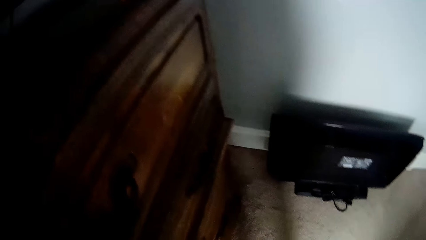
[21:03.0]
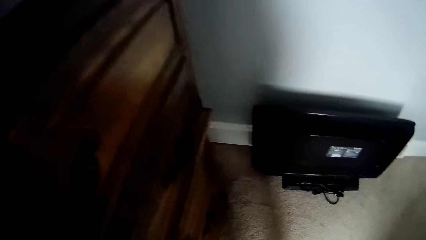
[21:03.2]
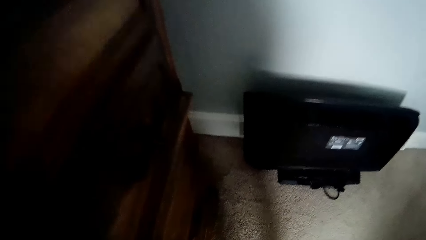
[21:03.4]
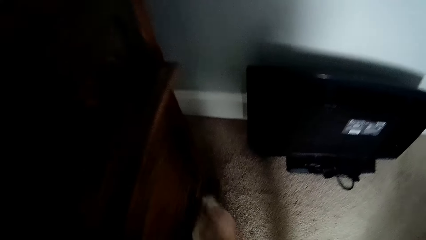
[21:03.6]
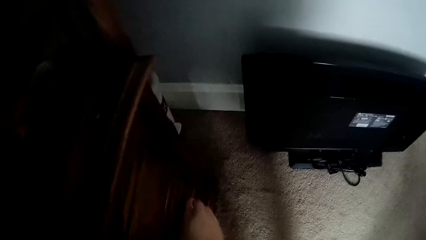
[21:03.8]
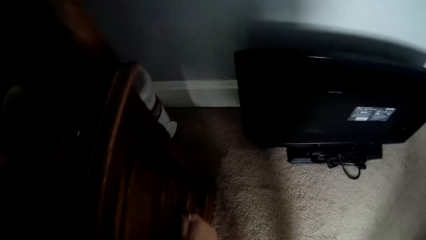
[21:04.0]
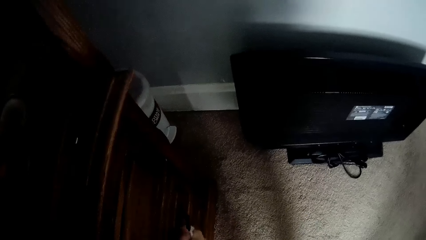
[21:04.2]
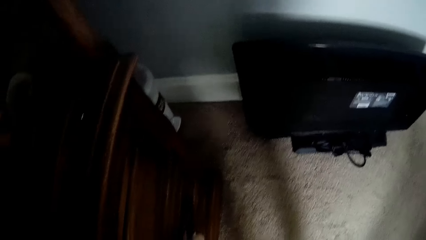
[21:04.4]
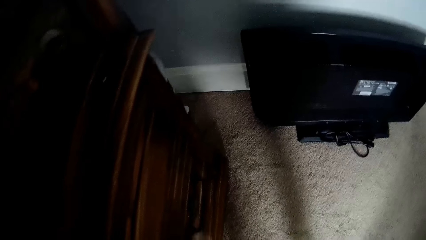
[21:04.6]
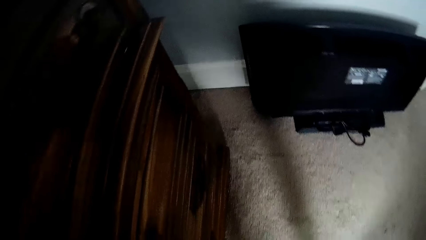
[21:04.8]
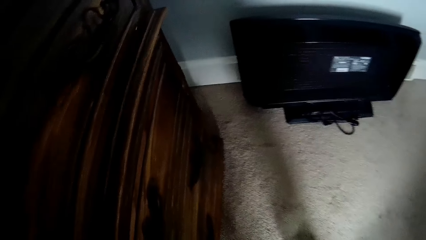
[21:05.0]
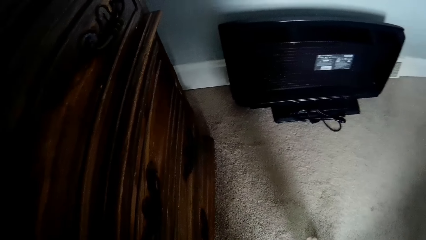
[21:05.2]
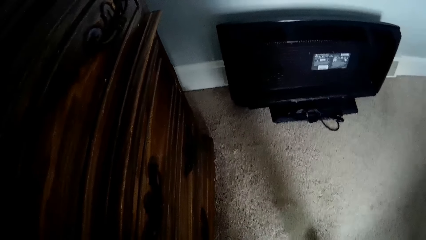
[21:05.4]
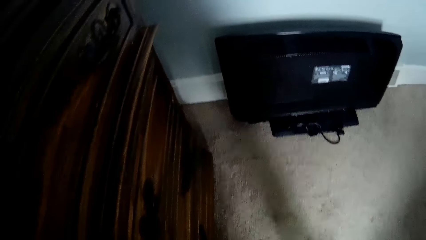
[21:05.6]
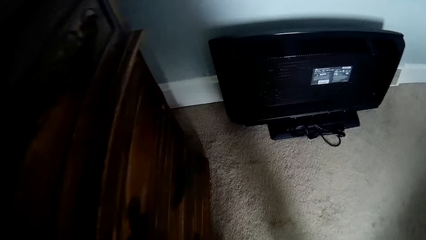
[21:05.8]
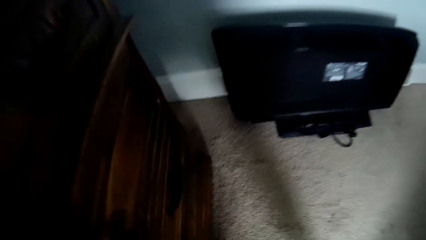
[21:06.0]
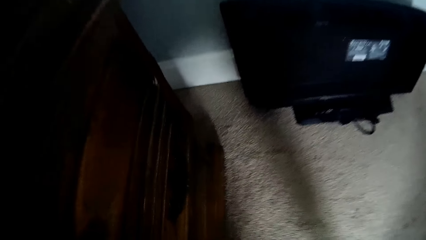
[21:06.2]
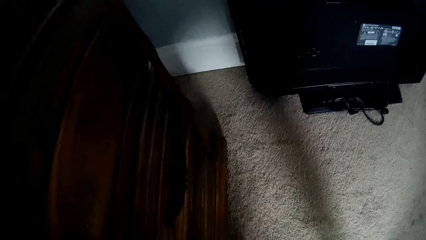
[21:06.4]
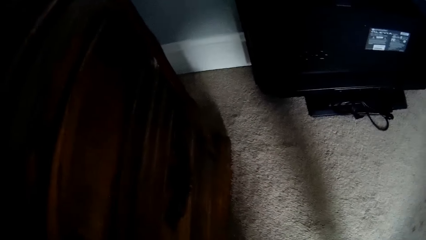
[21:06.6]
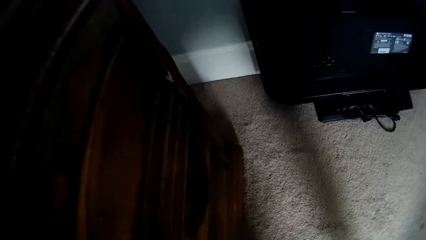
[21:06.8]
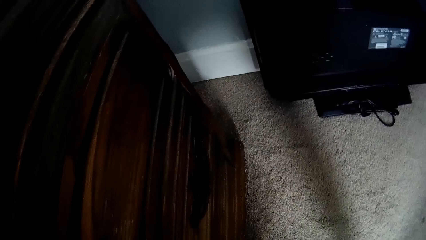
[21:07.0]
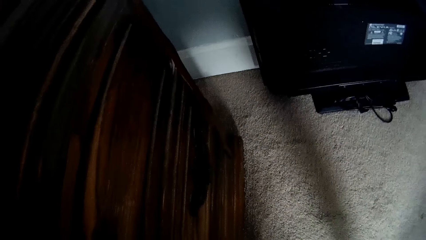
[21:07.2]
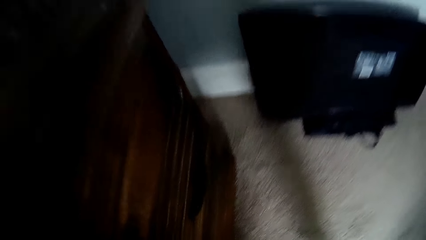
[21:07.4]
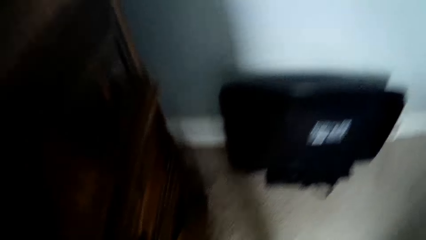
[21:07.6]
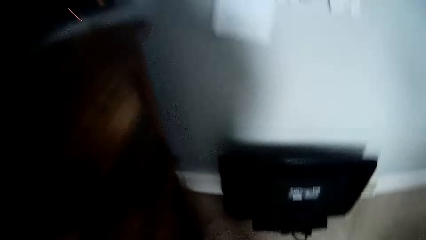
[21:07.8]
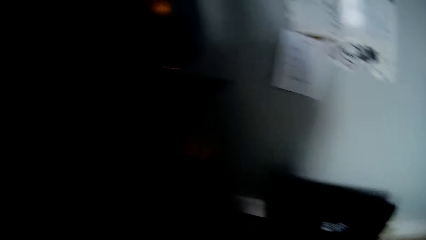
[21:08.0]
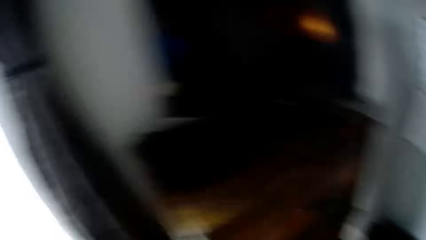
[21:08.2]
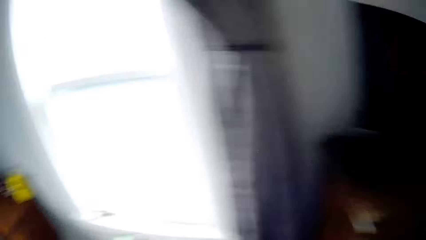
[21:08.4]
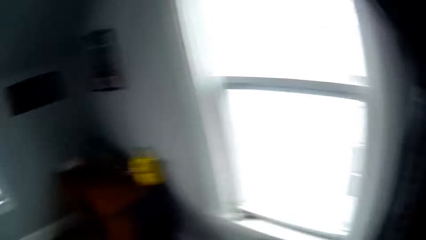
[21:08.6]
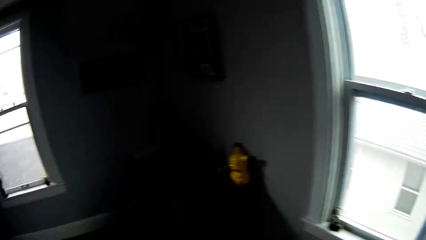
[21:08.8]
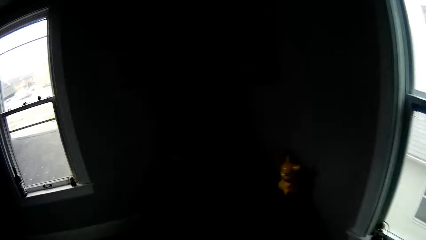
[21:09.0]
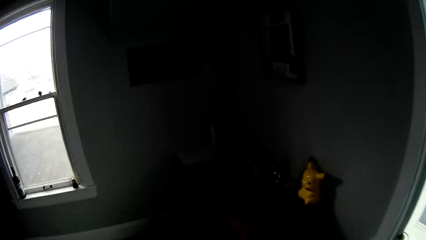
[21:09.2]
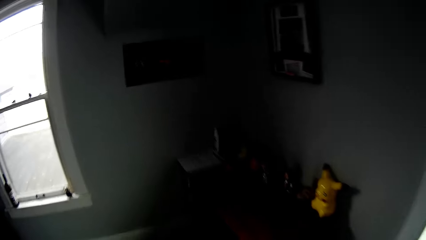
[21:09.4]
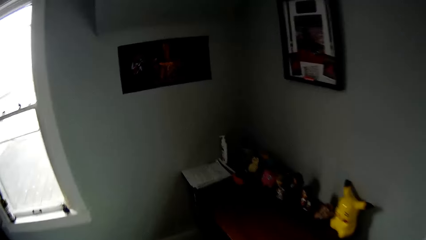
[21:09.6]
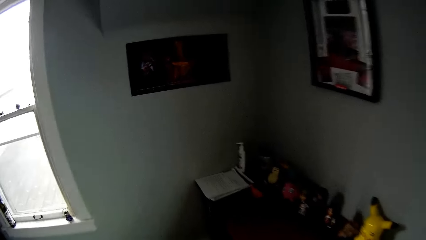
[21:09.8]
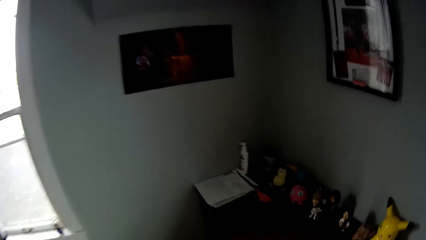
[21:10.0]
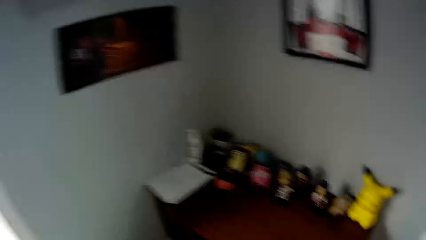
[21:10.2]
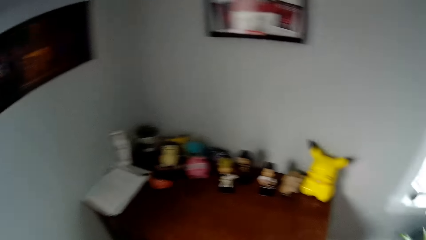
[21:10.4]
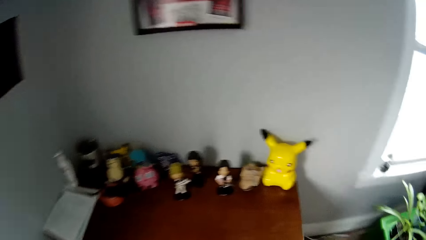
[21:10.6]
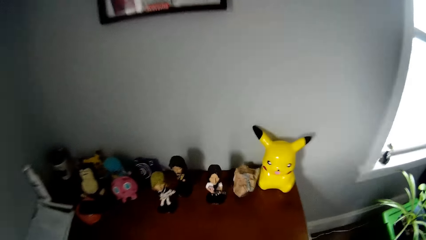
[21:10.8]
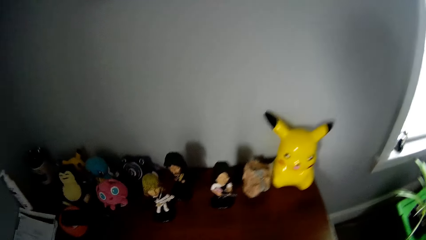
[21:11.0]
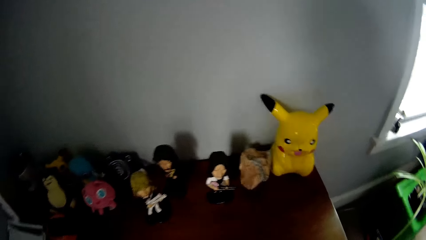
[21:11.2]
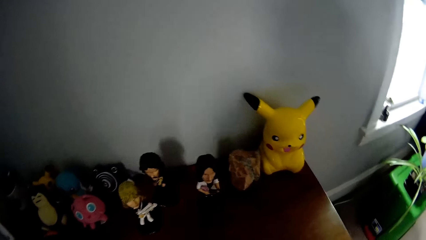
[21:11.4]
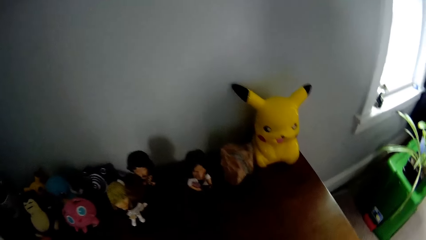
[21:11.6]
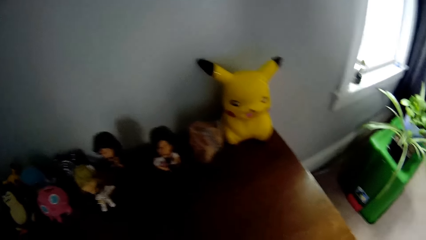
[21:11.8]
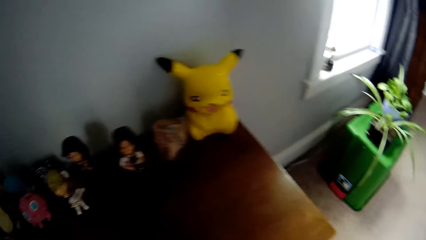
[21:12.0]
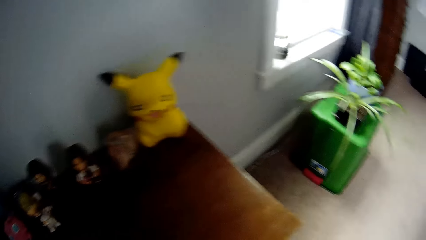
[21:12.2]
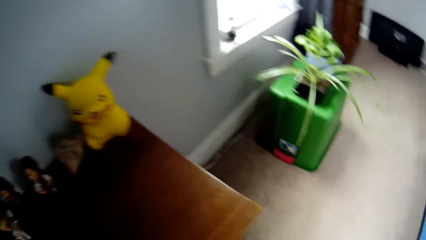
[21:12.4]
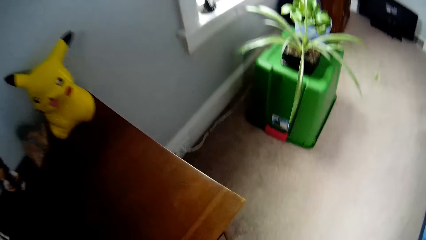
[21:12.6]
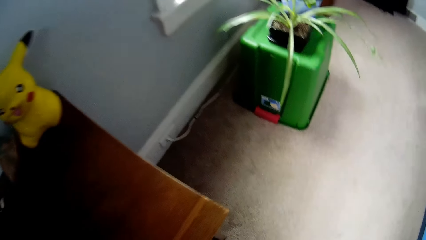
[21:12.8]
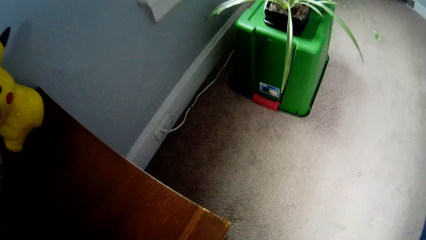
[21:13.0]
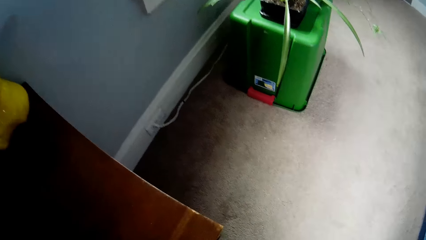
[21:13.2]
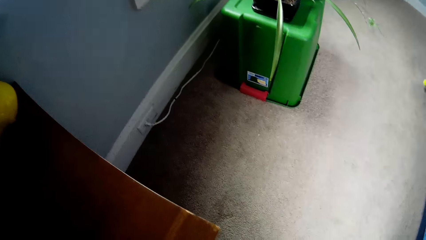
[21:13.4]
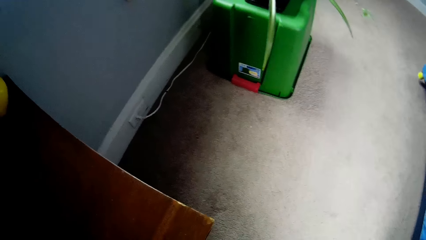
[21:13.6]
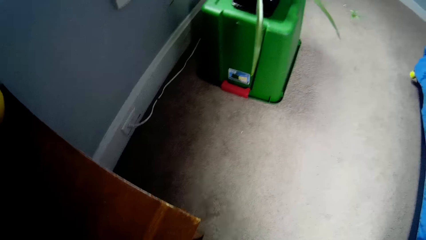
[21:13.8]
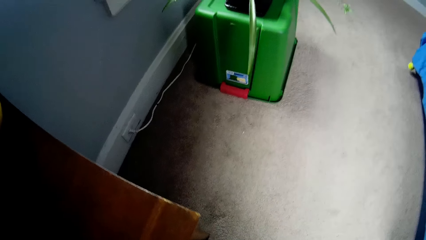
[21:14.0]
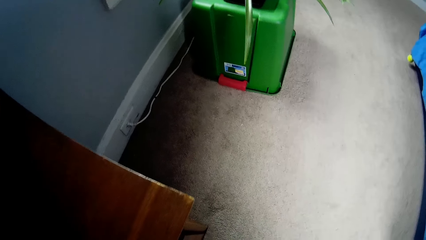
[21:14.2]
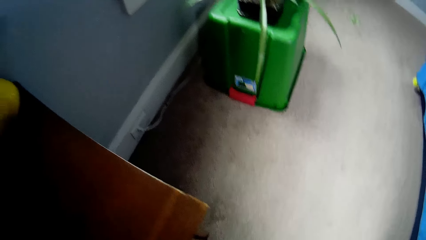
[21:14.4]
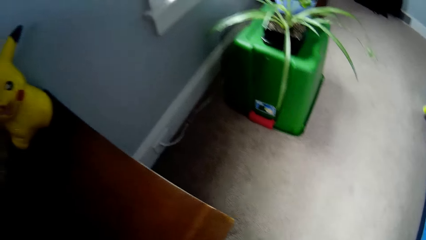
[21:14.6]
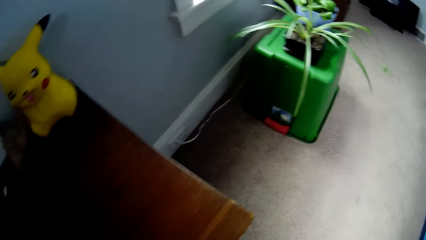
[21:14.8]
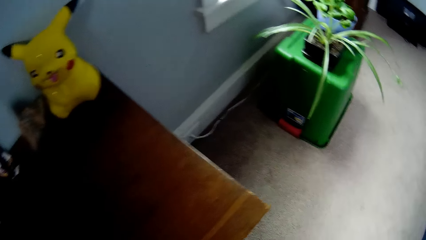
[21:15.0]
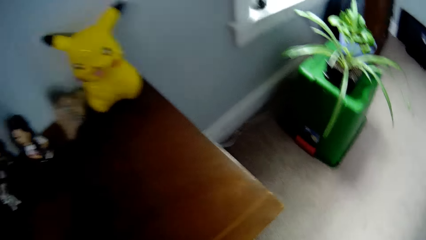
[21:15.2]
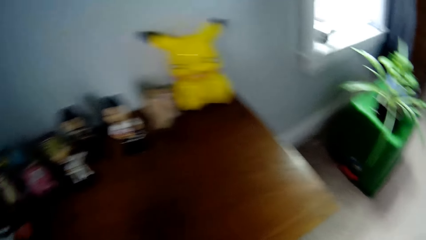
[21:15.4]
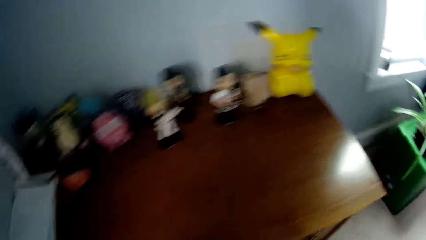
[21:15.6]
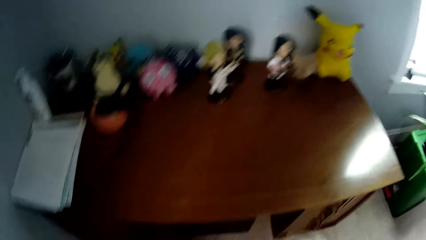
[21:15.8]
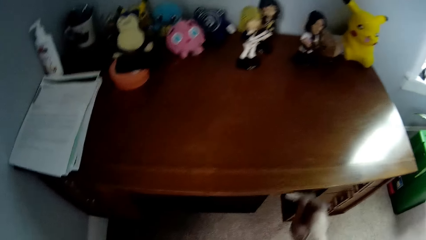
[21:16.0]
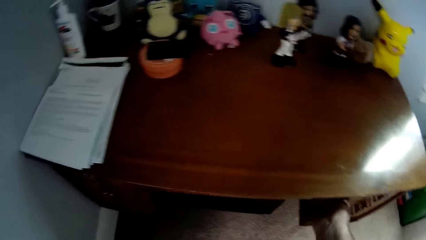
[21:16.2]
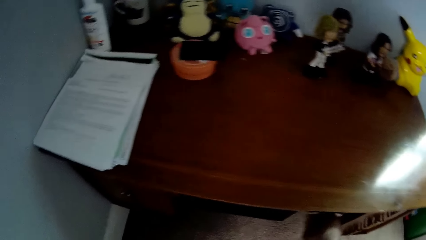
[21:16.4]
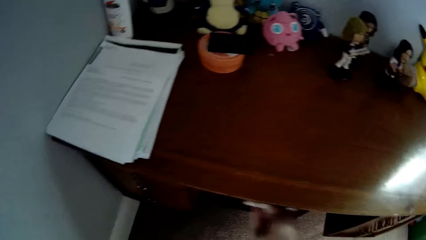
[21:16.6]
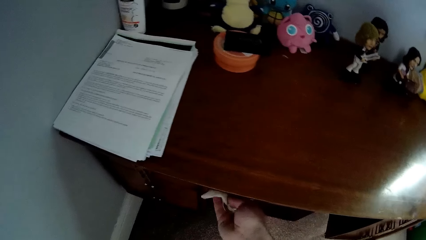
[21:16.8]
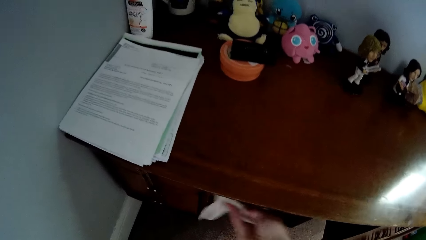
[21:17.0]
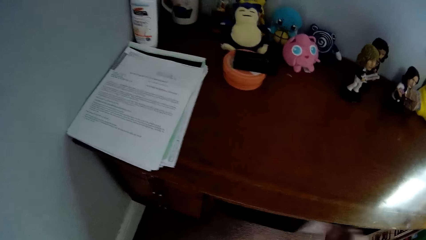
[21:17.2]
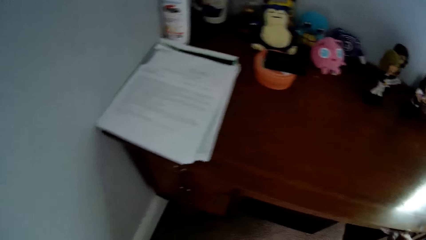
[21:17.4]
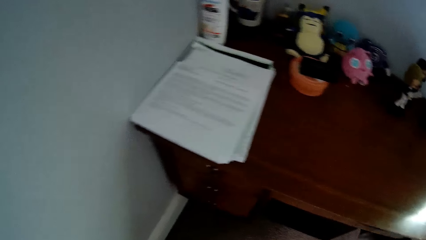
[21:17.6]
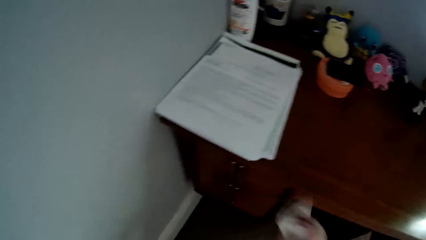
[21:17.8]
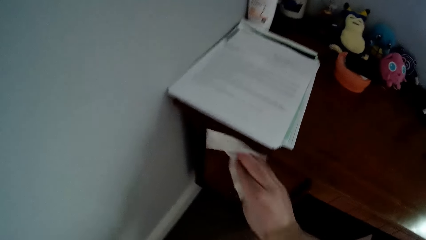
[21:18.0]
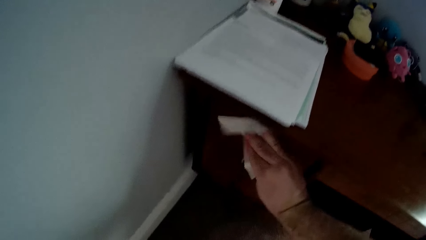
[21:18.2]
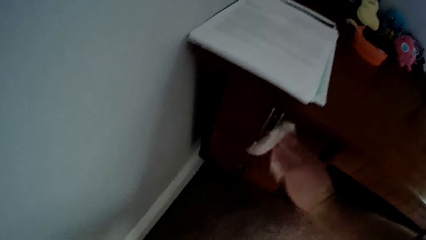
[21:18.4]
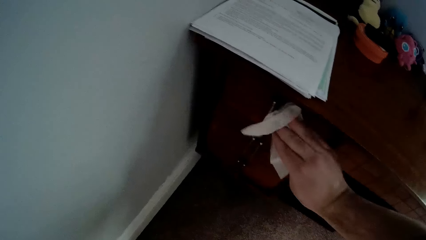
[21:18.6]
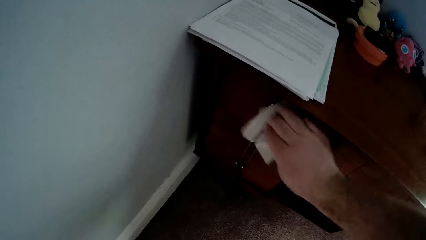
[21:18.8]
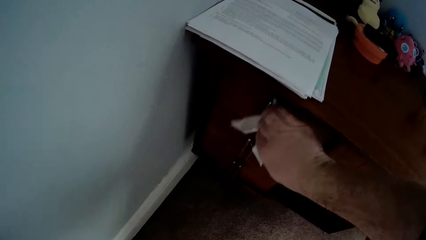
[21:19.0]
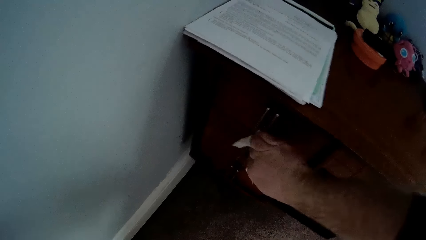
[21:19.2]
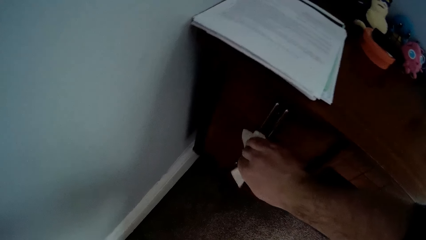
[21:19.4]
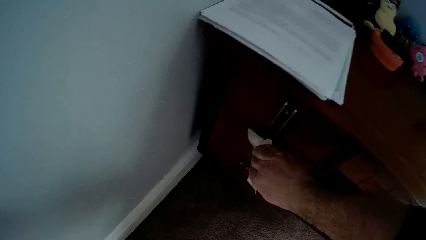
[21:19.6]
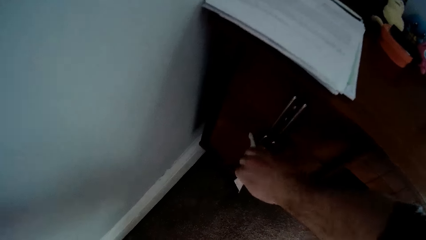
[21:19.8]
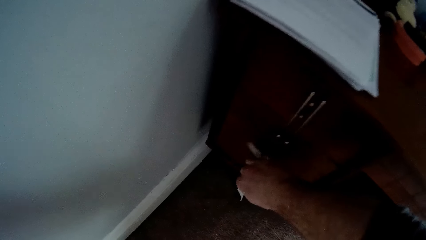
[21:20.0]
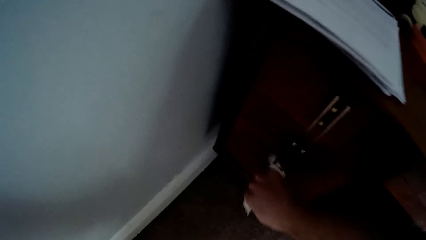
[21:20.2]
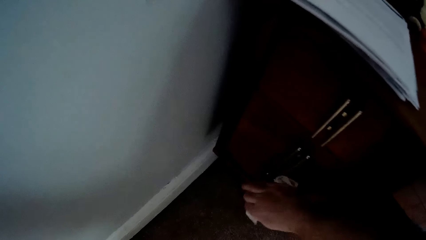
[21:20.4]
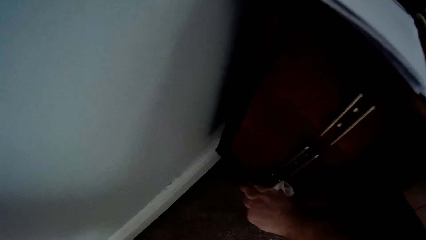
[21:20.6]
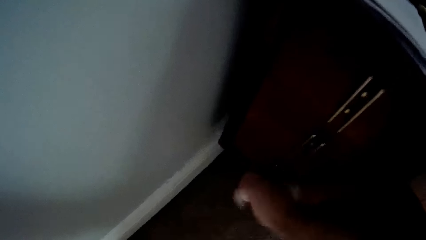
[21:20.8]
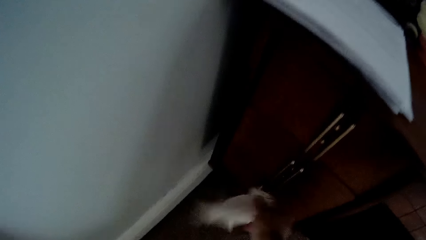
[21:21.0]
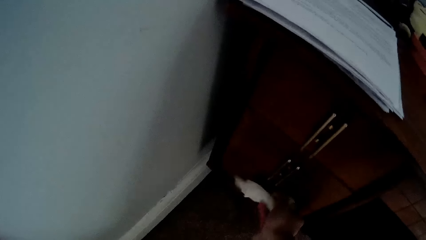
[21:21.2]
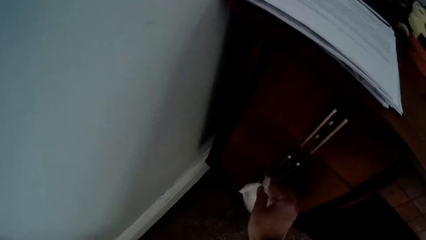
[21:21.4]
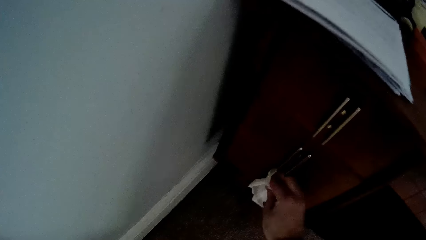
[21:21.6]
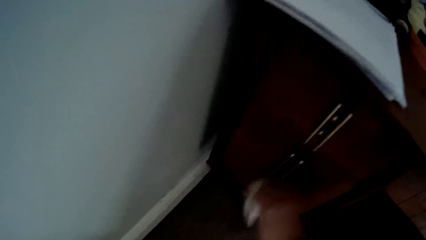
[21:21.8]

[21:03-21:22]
The camera wearer walks around the room. They wipe a study table. They wipe the cabinet handles.
